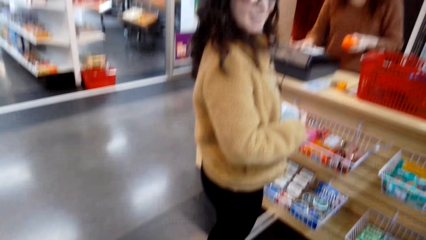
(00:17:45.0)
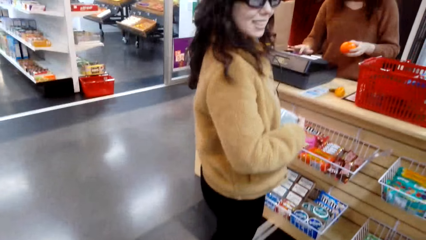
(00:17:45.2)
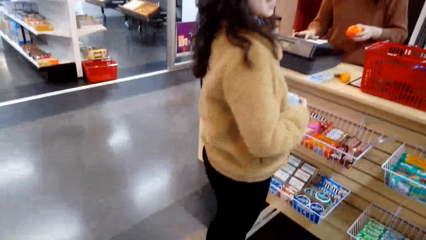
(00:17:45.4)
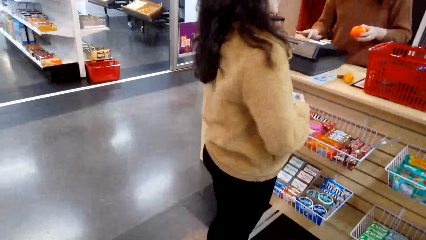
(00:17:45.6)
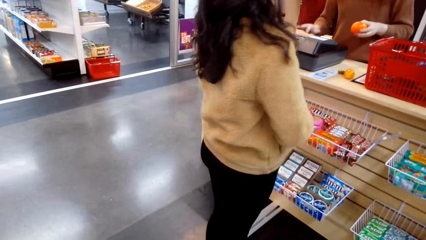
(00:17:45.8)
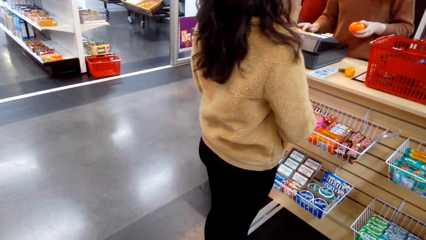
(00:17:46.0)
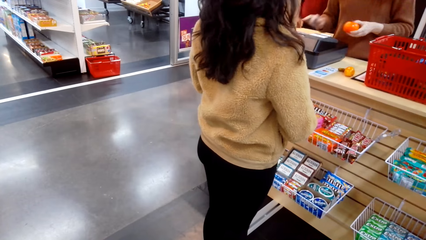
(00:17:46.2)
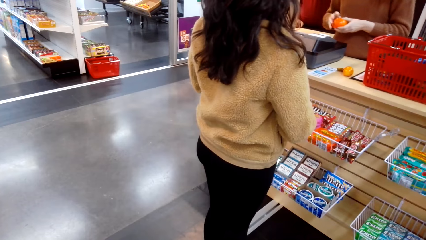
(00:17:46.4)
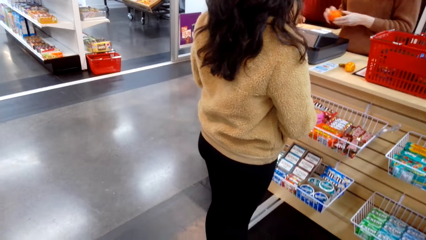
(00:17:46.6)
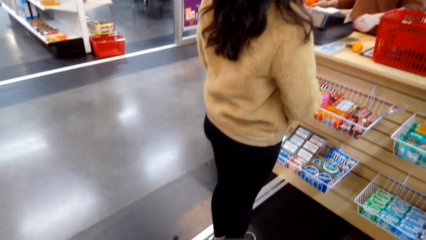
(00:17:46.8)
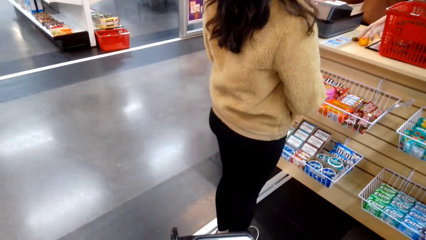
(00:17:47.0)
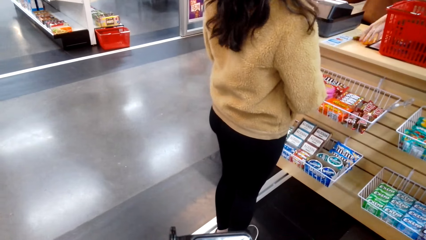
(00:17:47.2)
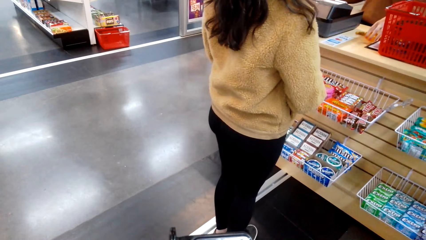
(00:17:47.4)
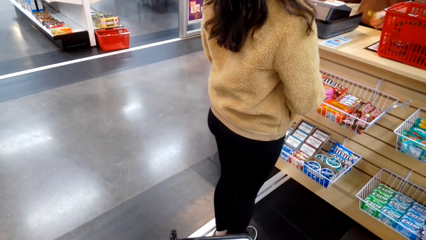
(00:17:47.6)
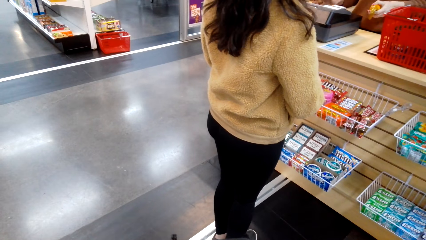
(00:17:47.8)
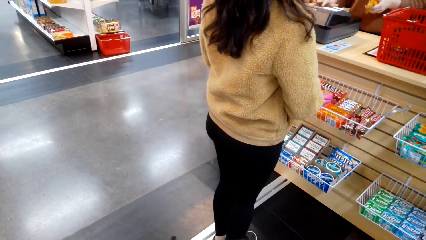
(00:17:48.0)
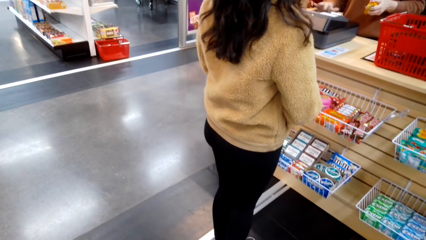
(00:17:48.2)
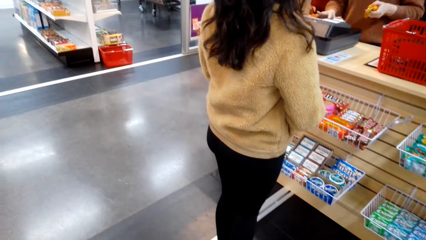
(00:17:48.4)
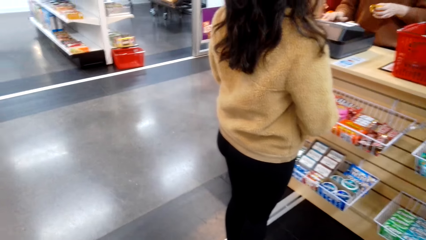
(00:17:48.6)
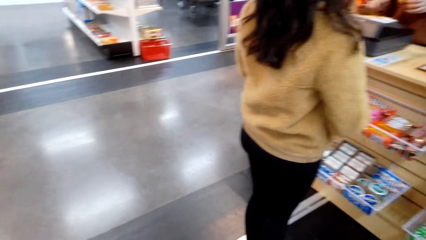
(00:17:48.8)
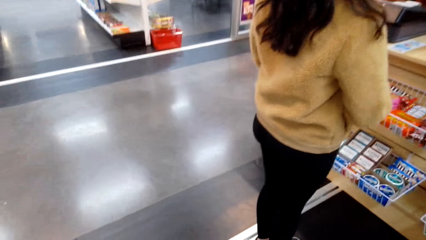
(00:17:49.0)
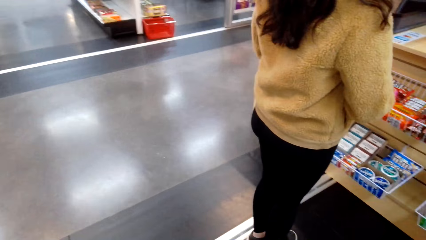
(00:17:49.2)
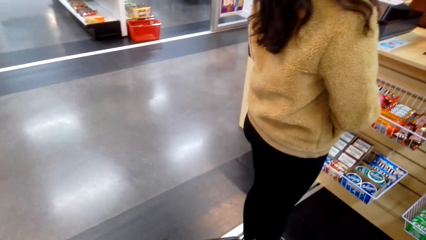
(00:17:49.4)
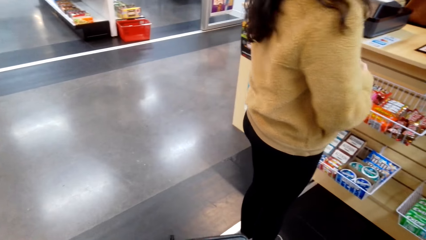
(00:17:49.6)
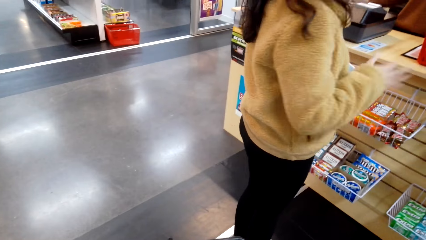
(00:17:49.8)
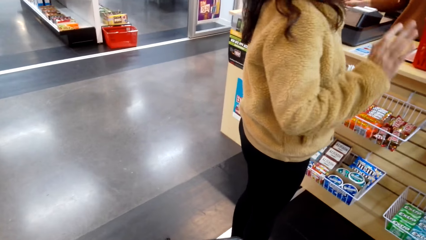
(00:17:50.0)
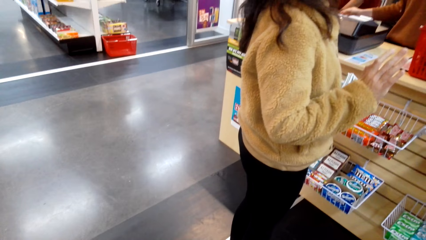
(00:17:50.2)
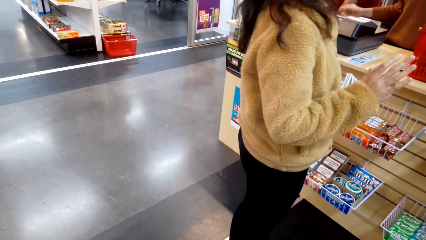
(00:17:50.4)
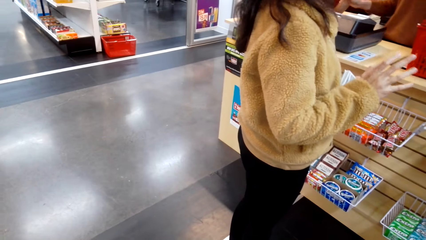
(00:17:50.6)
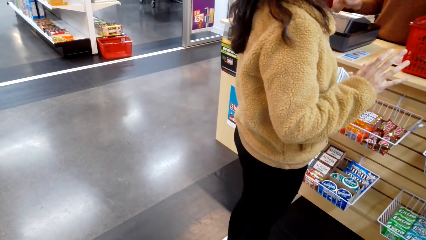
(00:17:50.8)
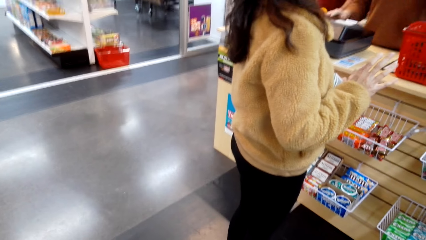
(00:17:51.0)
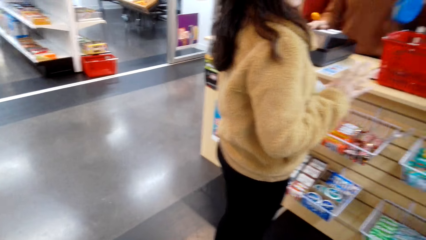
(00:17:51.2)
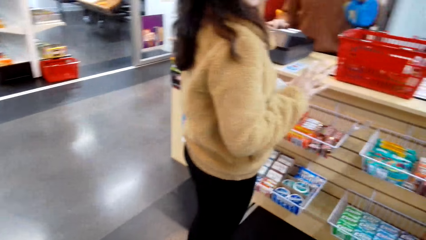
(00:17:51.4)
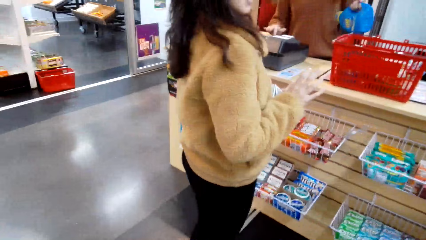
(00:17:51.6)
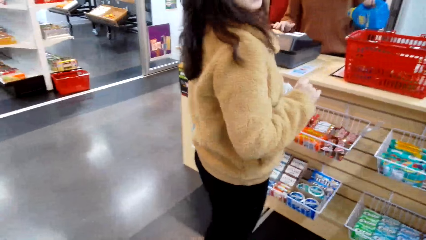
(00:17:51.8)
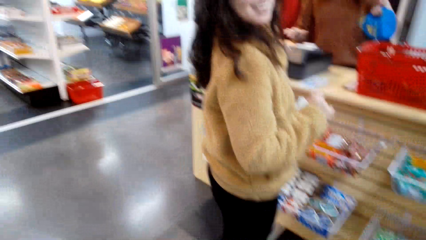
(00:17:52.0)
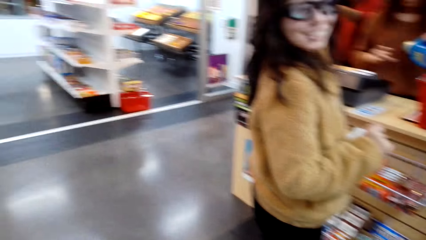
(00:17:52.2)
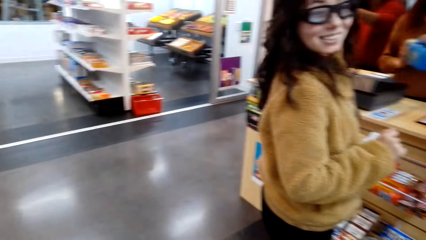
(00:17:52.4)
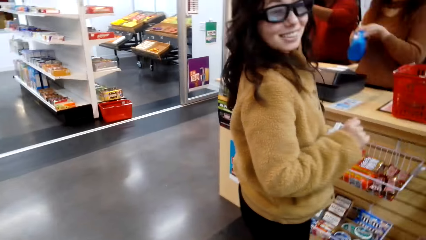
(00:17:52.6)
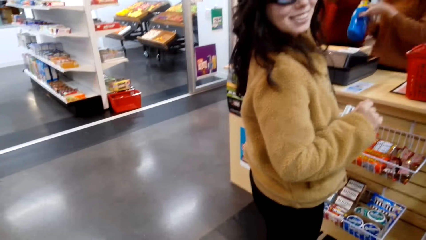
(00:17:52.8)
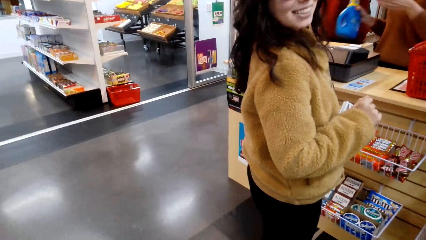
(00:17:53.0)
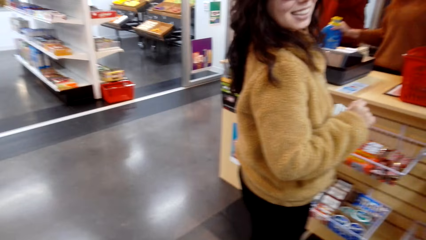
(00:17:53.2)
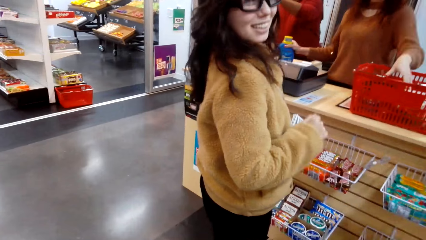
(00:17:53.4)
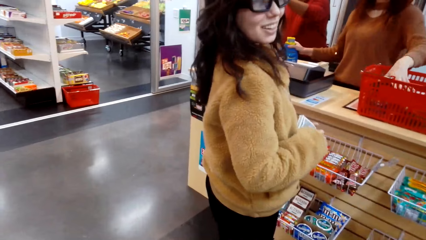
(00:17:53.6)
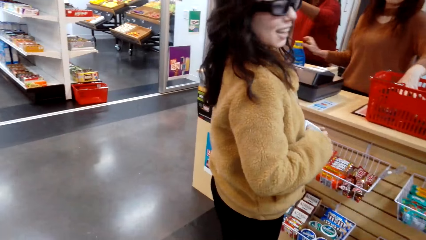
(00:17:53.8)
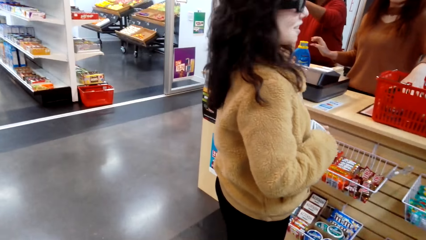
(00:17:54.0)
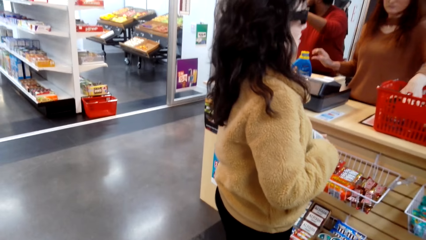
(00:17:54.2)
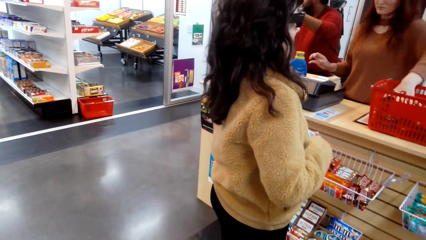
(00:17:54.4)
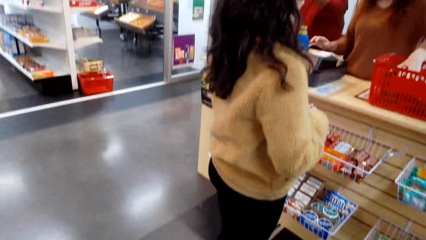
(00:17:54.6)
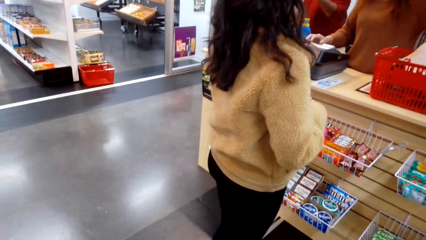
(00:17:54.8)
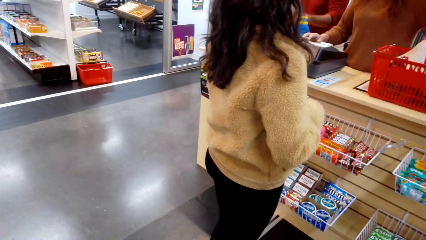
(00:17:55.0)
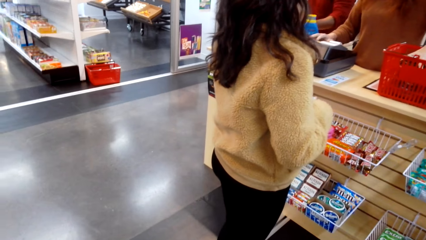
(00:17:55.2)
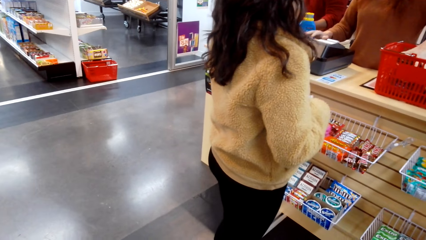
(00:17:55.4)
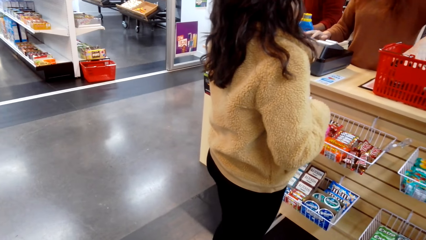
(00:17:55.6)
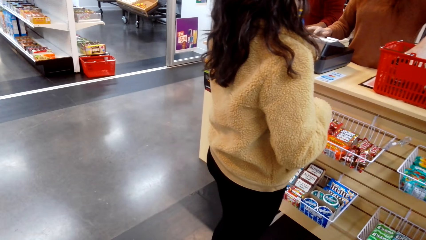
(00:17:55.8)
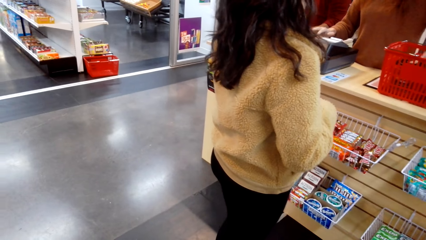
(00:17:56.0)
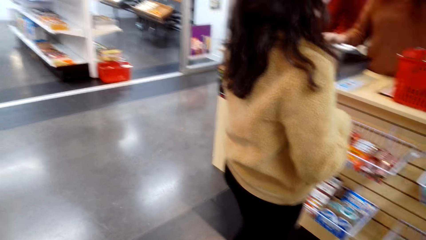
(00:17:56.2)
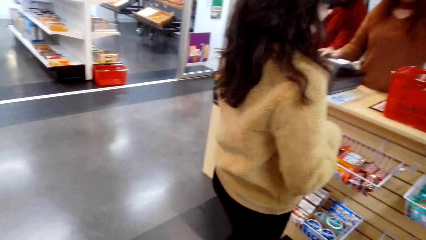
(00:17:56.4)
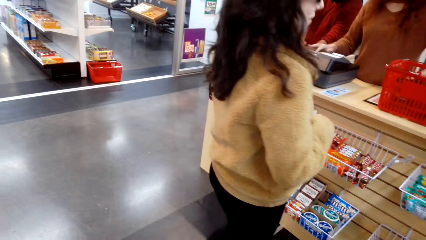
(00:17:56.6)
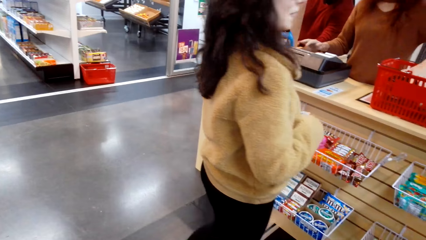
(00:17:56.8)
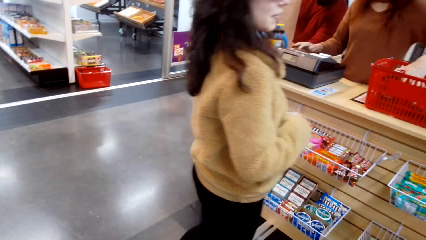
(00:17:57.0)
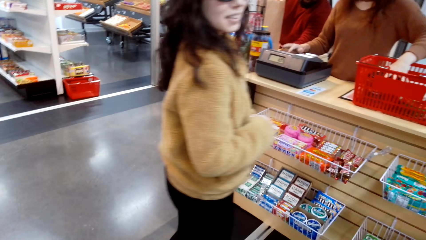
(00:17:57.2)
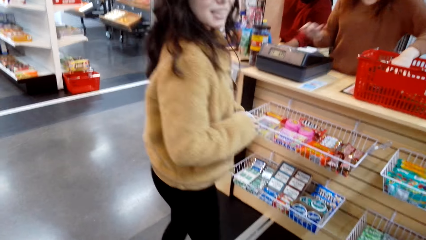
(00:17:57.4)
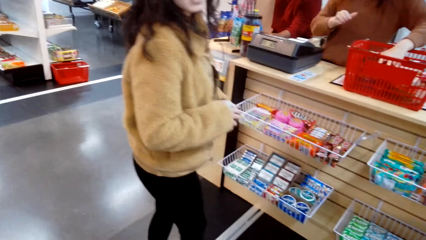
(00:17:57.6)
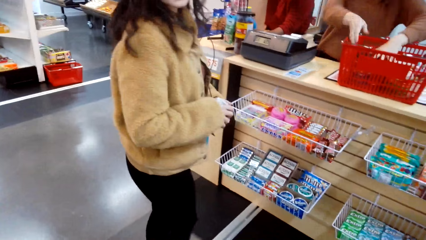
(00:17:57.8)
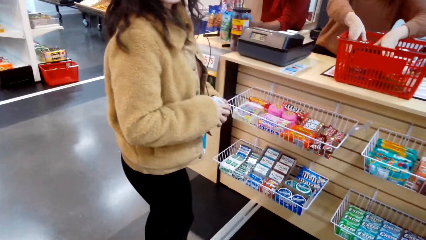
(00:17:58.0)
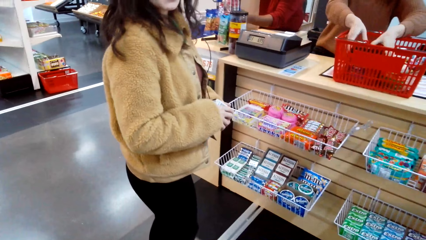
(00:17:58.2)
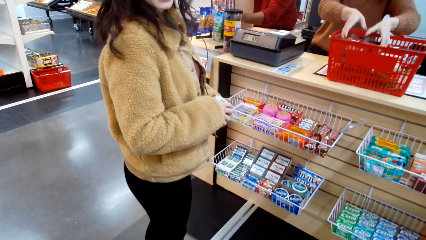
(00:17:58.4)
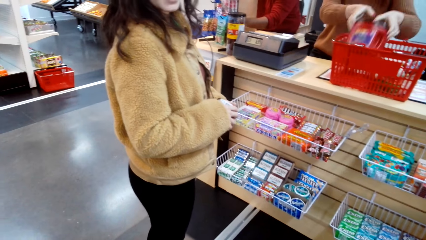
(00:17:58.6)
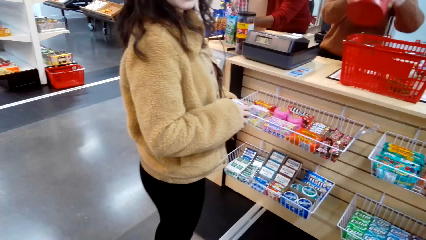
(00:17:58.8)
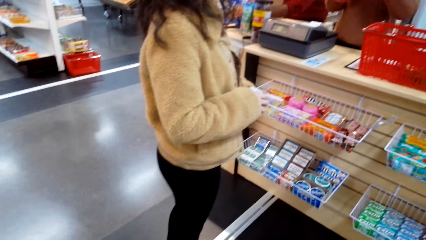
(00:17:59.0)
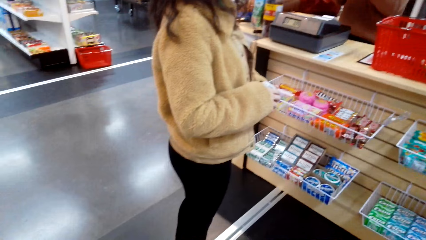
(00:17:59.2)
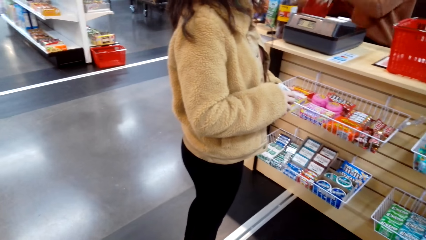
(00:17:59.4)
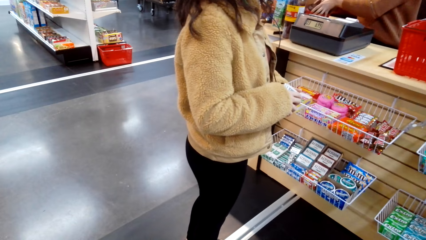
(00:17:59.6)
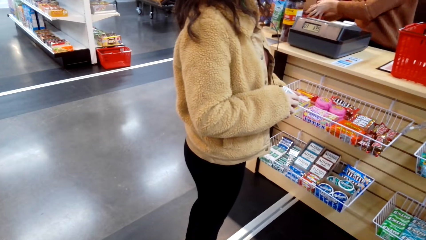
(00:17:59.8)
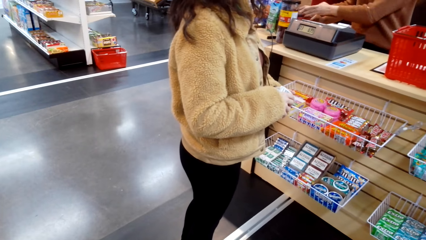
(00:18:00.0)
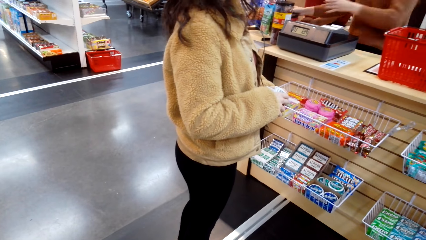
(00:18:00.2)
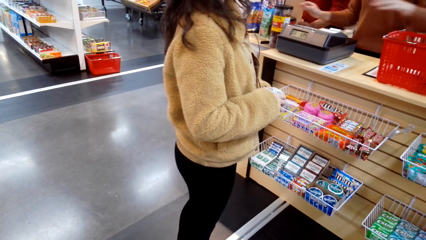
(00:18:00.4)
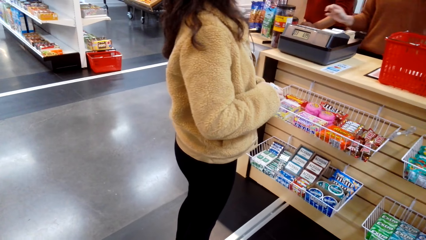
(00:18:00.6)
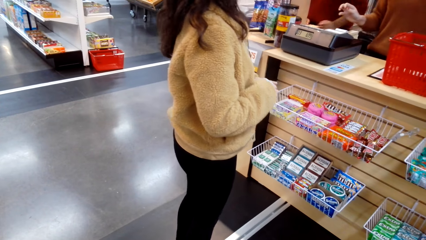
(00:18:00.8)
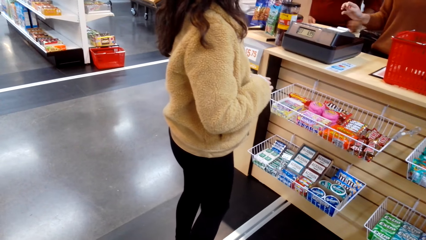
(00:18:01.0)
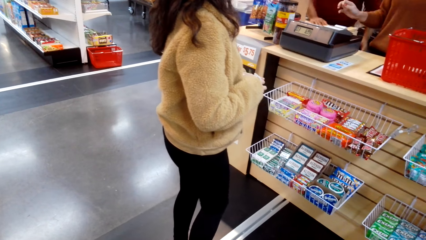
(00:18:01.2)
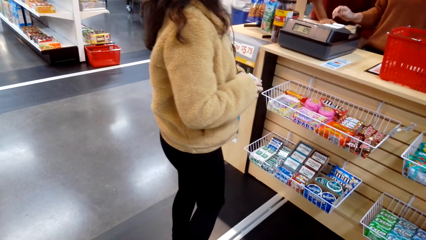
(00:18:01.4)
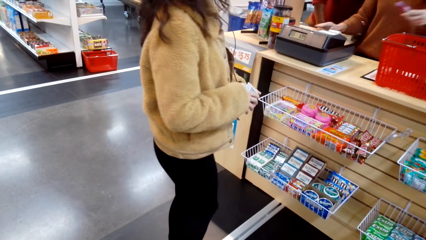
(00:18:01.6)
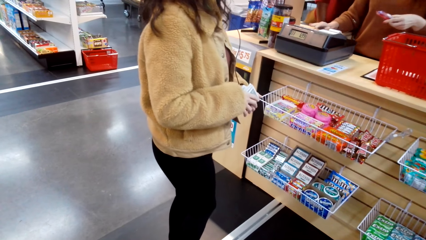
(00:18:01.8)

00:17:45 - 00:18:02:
The camera wearer looks around. They talk to a person.
